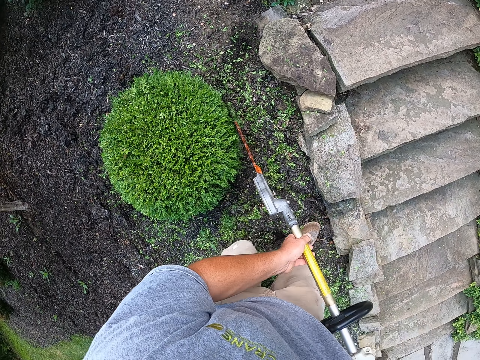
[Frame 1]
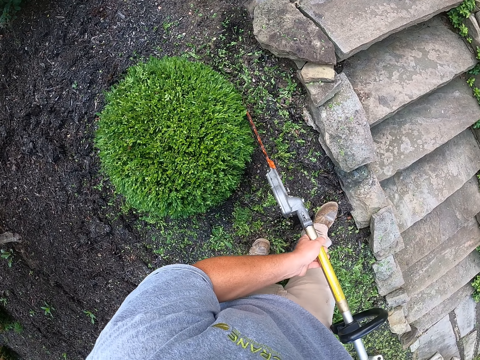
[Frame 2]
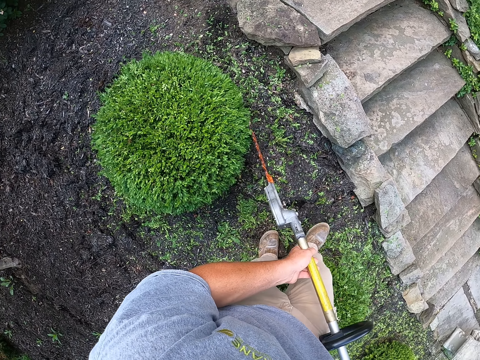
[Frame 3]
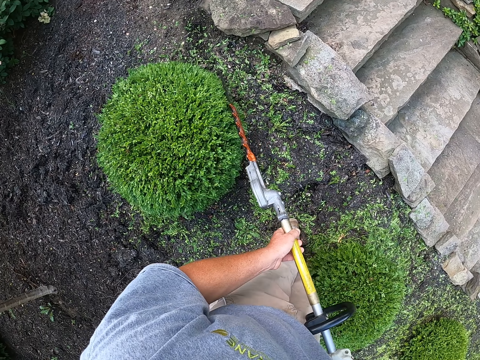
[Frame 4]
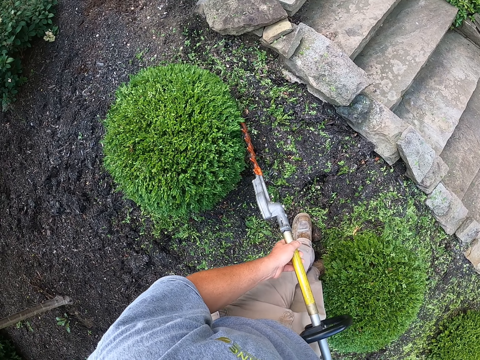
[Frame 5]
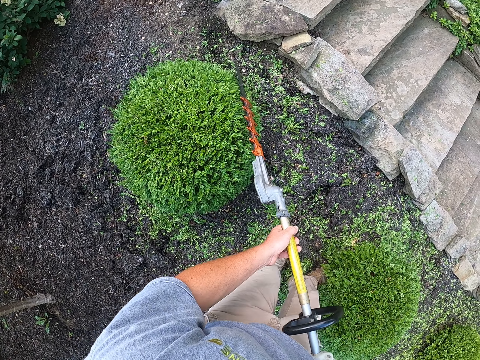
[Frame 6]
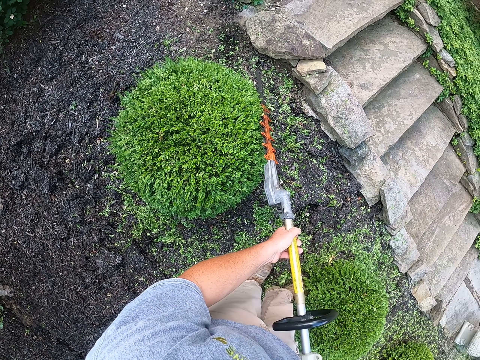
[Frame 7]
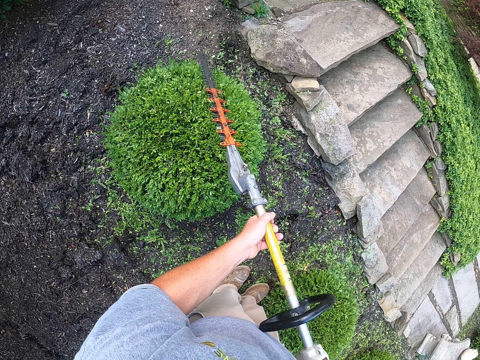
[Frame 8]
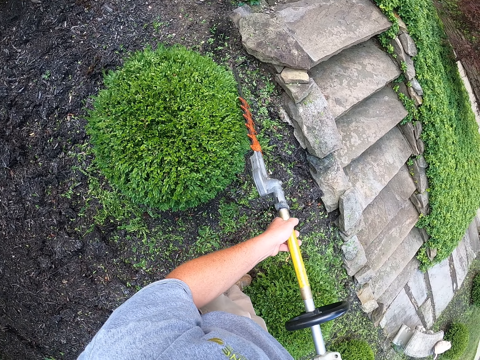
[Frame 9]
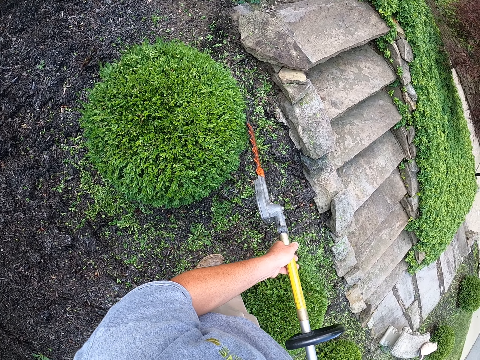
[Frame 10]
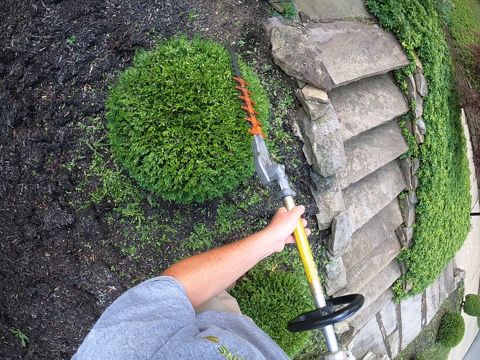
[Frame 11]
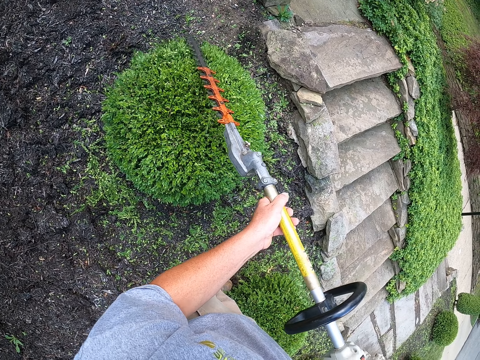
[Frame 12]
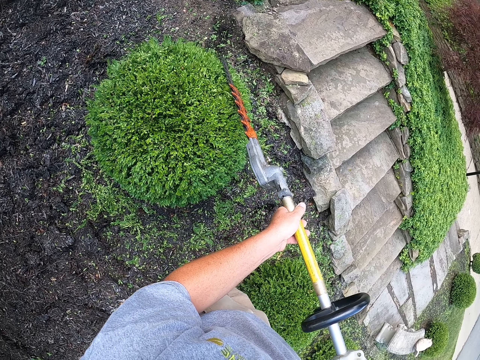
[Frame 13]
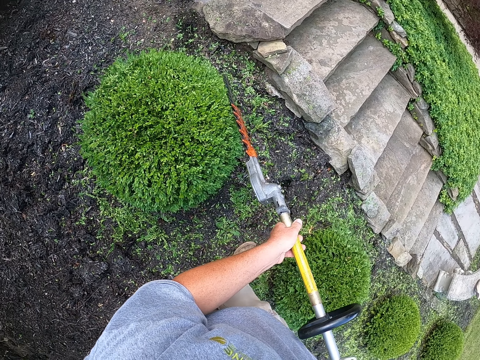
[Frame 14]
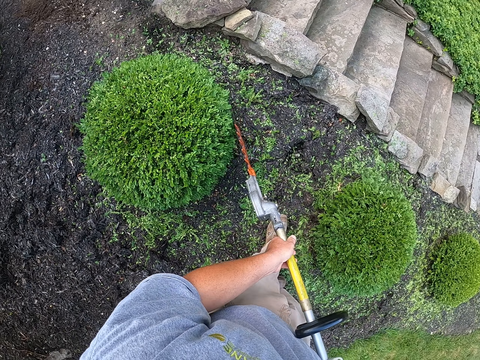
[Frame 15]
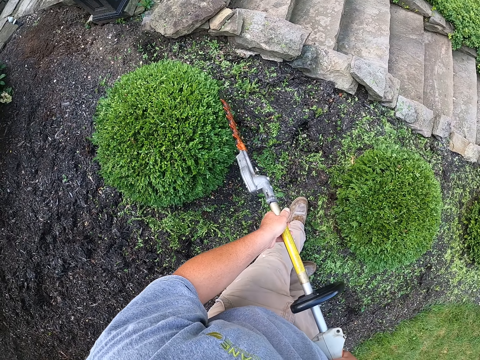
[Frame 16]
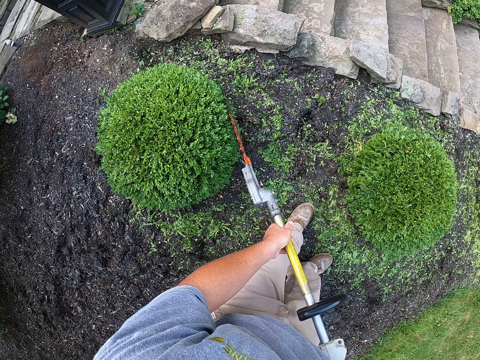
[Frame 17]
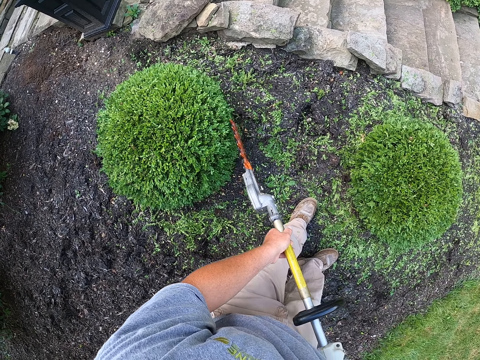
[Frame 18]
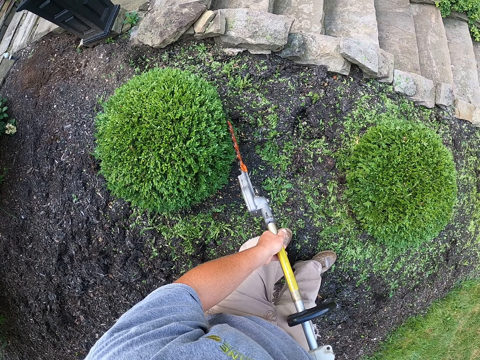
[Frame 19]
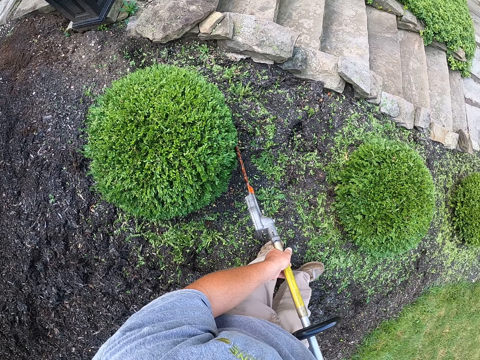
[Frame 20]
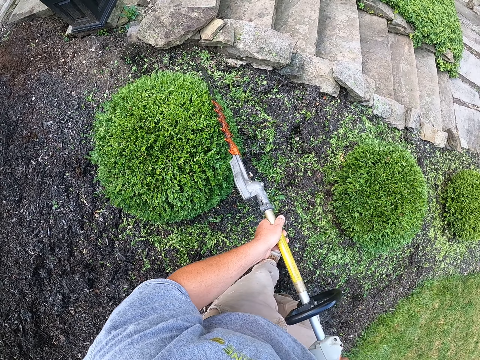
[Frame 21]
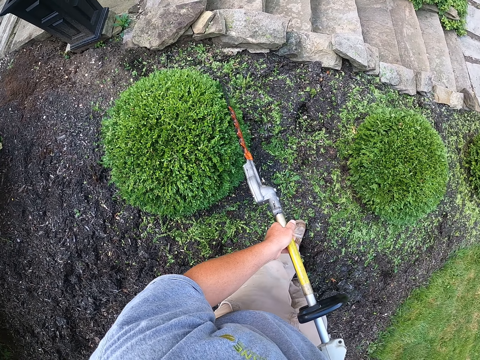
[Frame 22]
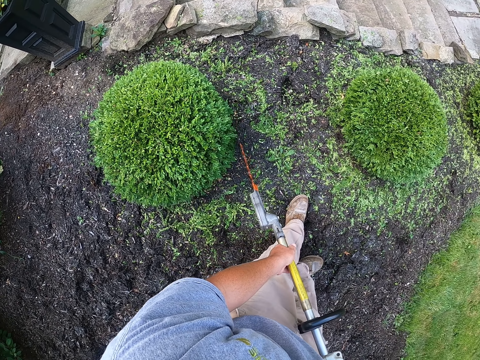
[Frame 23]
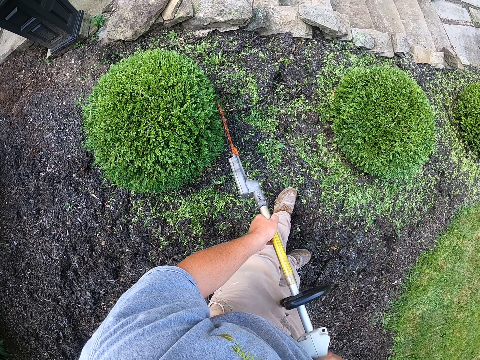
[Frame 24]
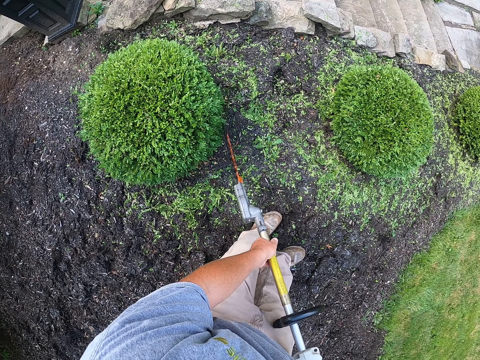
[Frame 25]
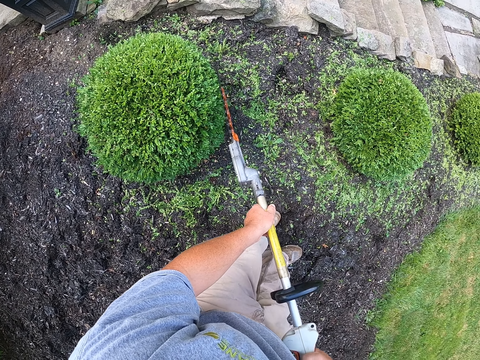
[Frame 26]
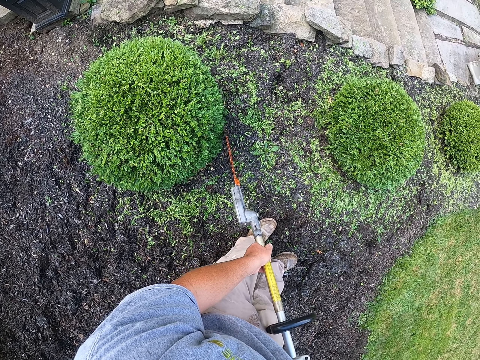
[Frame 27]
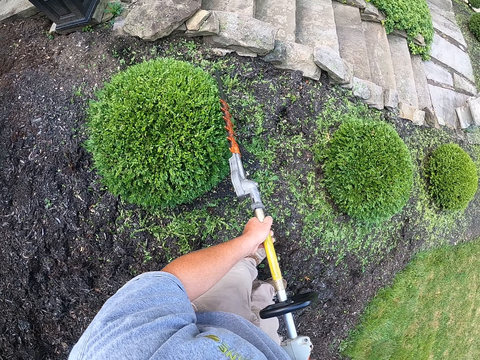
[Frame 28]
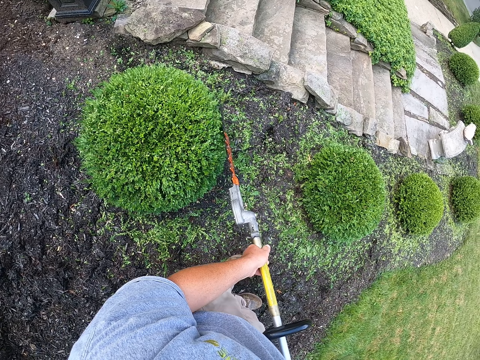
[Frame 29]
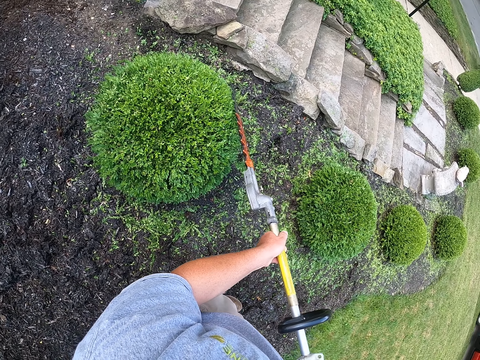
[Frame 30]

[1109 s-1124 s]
The camera wearer steps forward and trims the tree with a trimmer. They step backward and trim the tree with the trimmer. They step backward and trim the tree with the trimmer. They step backward and trim the tree with the trimmer. They step backward and trim the tree with the trimmer.

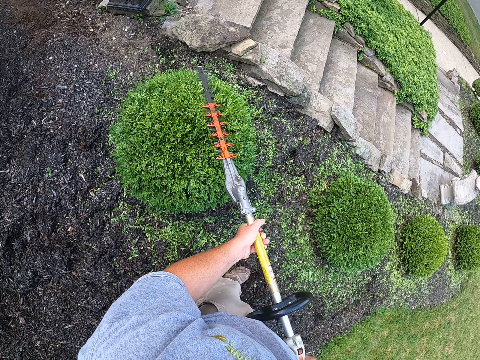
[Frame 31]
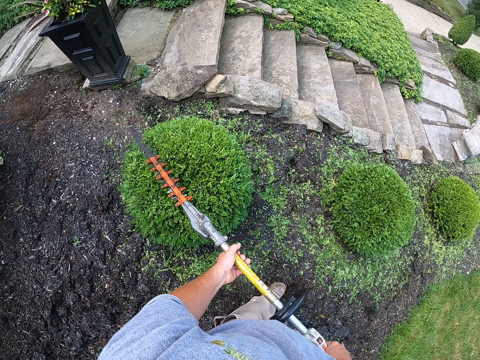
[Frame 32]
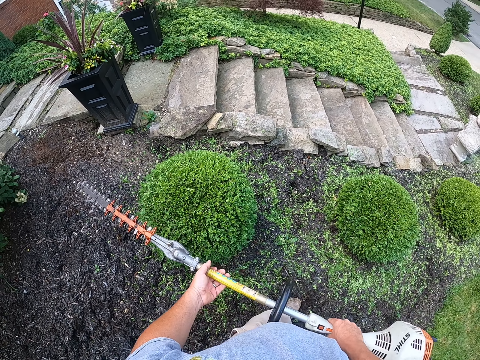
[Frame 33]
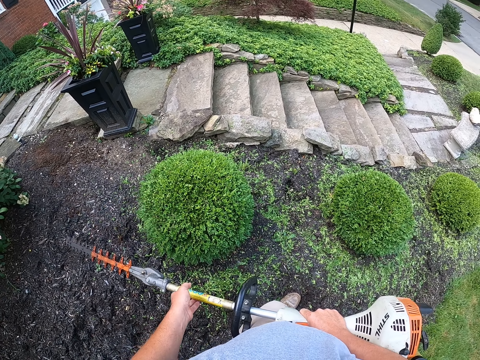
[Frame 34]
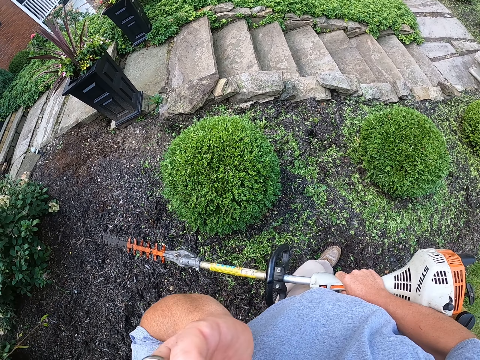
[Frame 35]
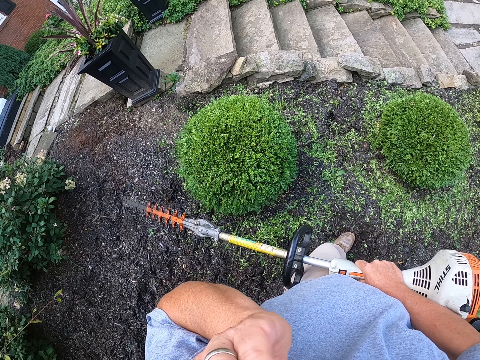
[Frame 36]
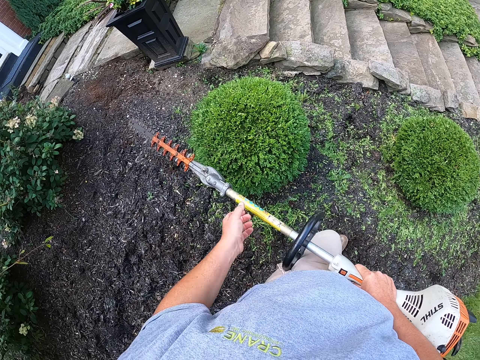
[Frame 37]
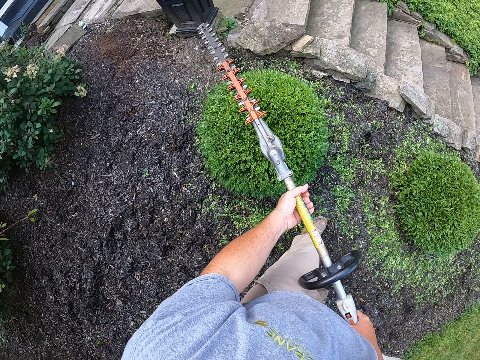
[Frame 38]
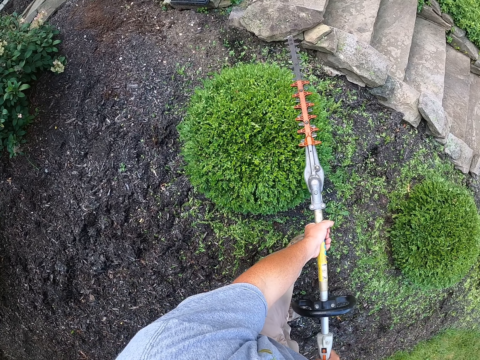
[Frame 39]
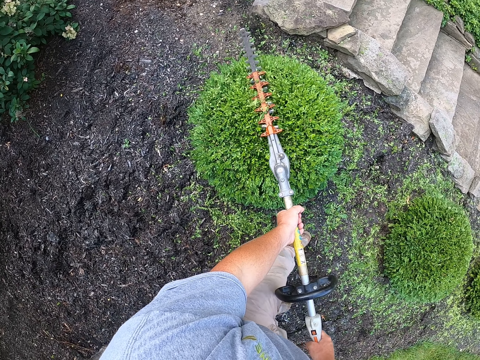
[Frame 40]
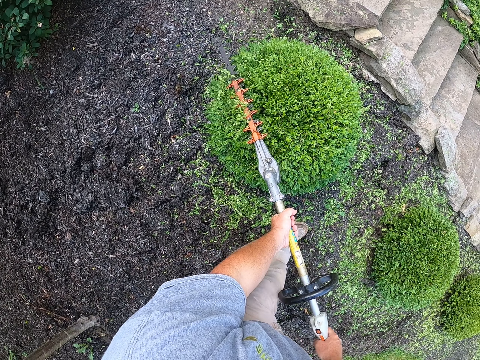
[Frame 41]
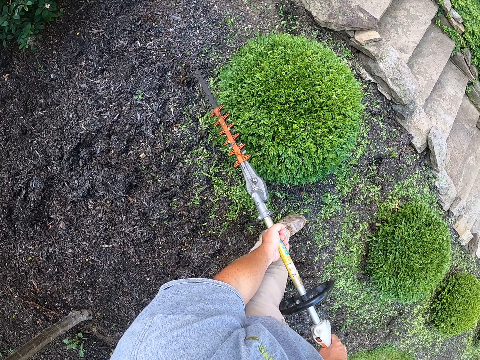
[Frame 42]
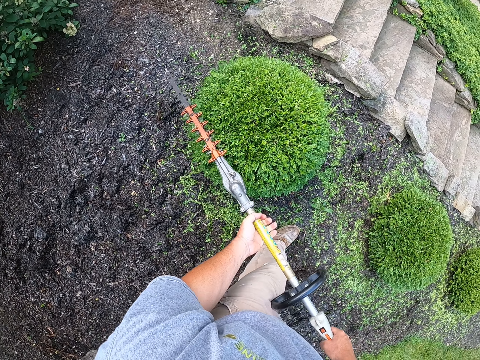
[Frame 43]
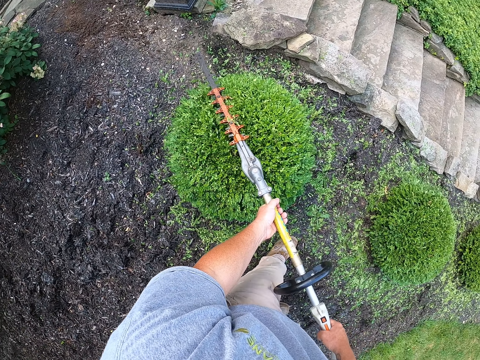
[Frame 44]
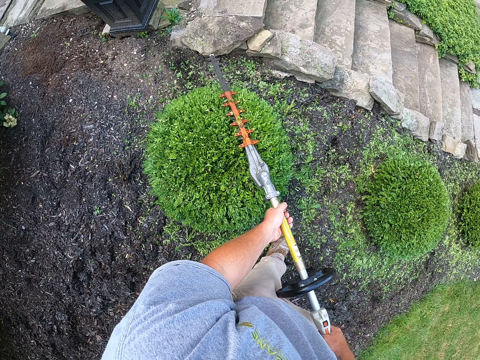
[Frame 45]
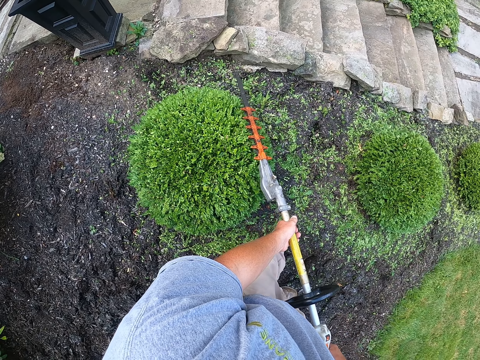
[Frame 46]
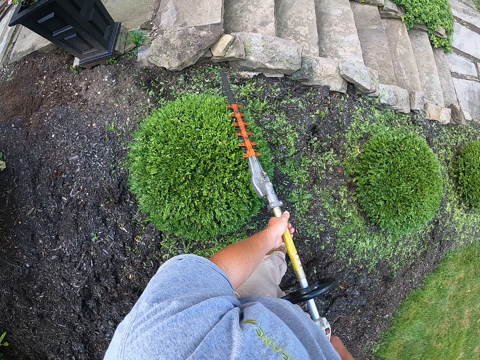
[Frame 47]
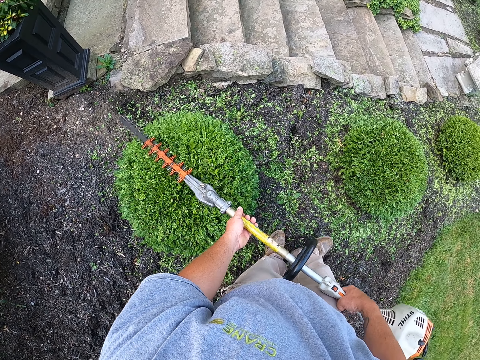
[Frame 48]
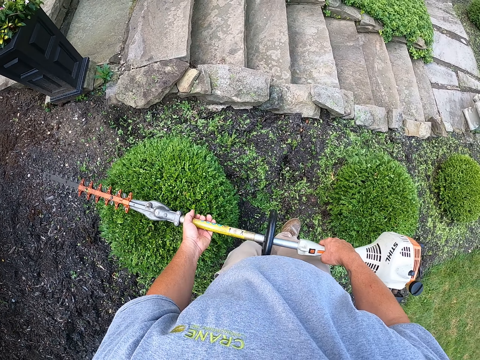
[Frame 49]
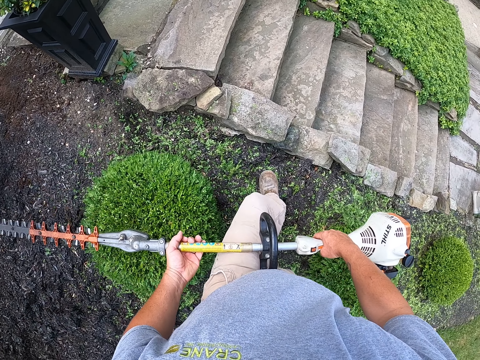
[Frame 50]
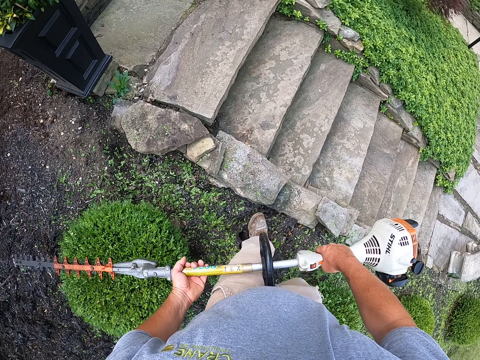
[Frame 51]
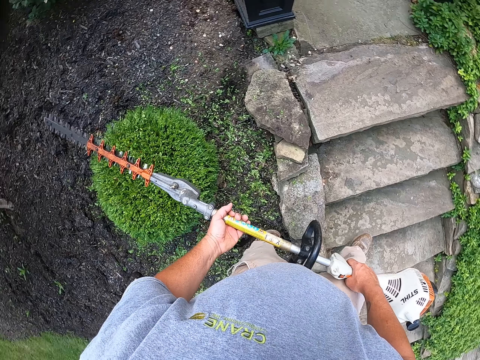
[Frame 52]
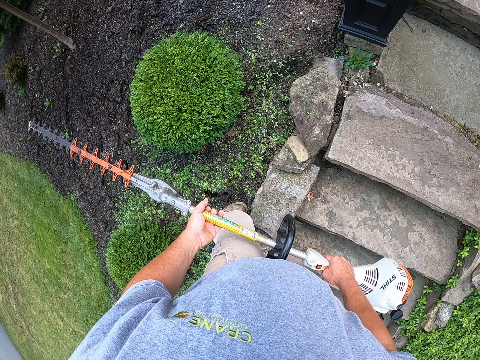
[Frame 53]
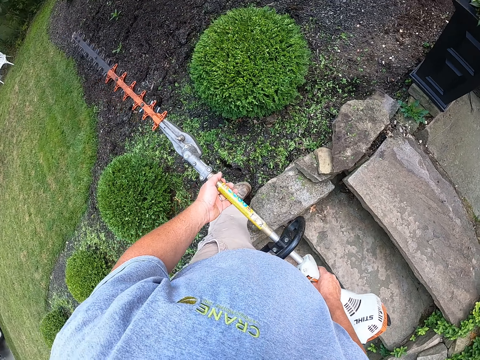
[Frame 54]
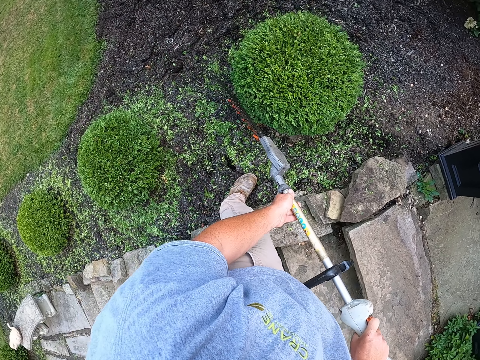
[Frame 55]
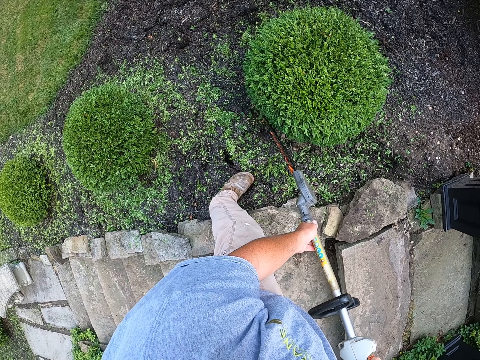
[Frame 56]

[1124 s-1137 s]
The camera wearer raises his left hand. He touches his face. He trims the tree with a trimmer. He steps forward.
